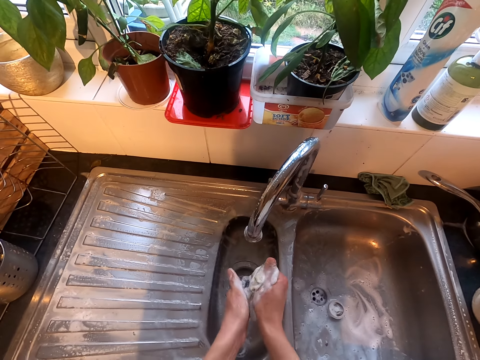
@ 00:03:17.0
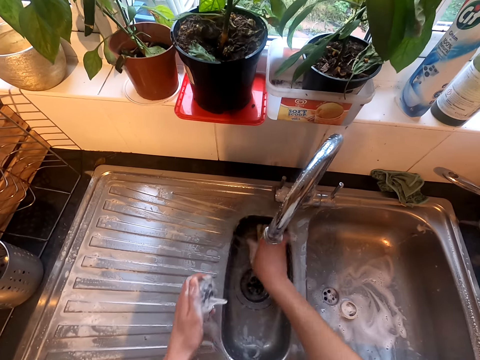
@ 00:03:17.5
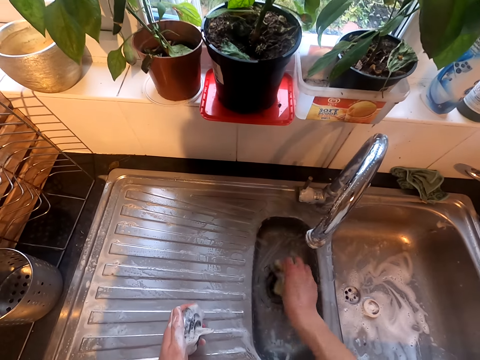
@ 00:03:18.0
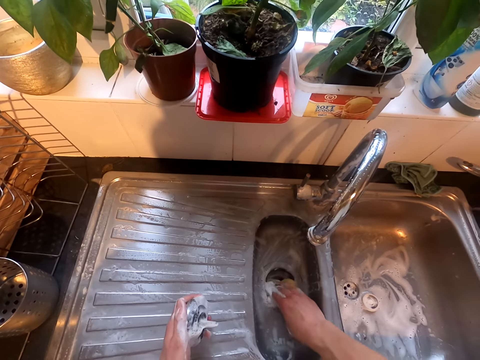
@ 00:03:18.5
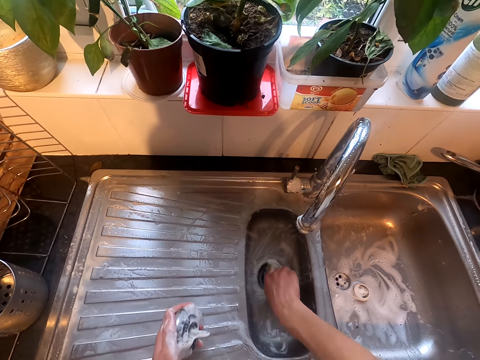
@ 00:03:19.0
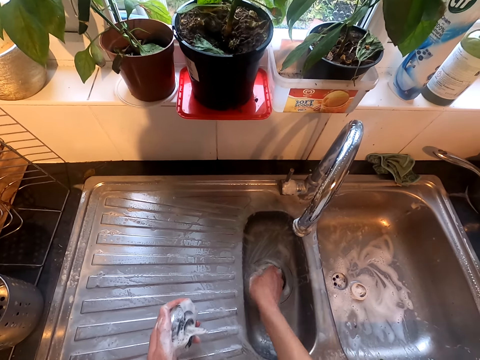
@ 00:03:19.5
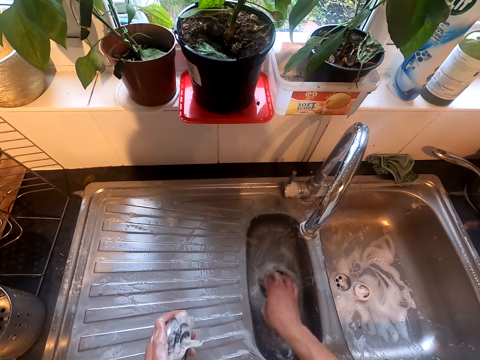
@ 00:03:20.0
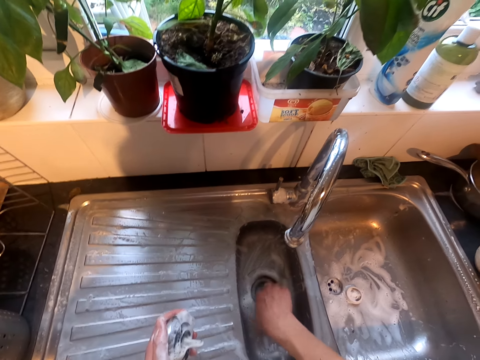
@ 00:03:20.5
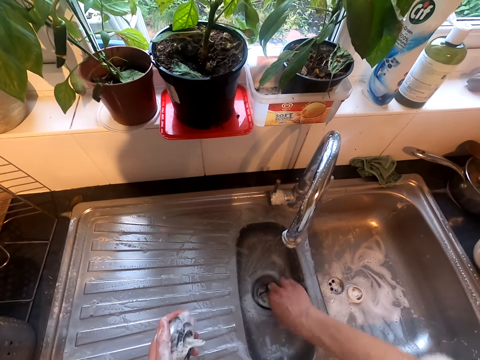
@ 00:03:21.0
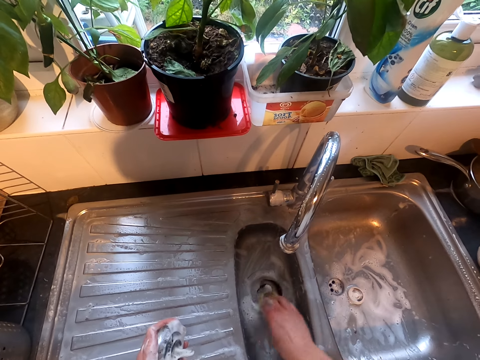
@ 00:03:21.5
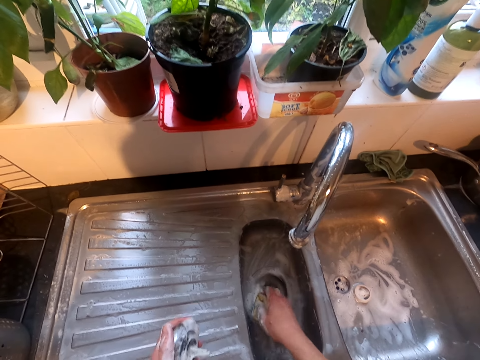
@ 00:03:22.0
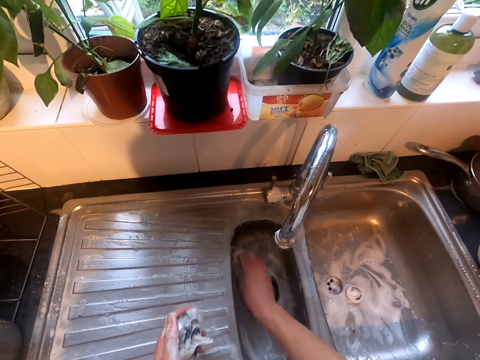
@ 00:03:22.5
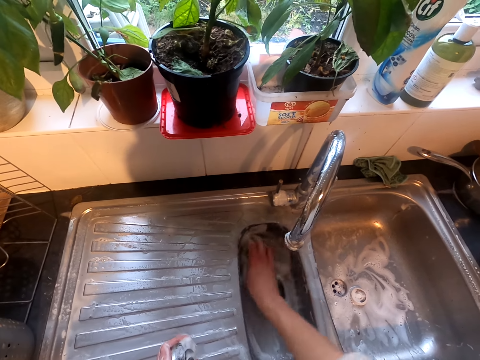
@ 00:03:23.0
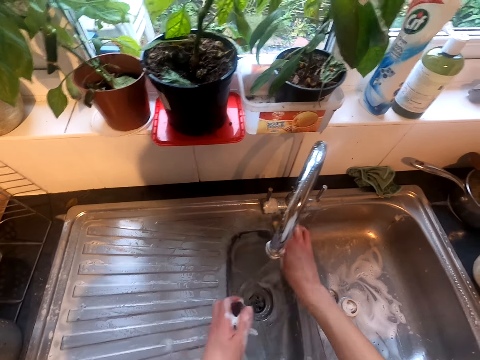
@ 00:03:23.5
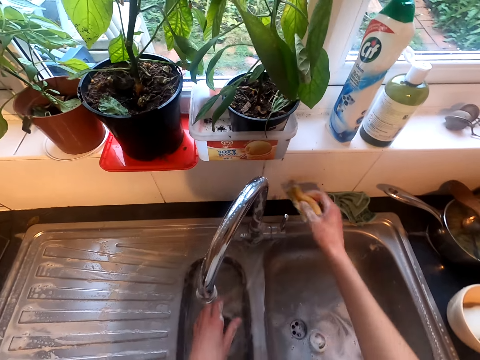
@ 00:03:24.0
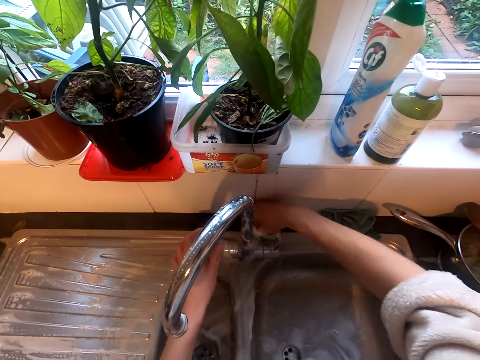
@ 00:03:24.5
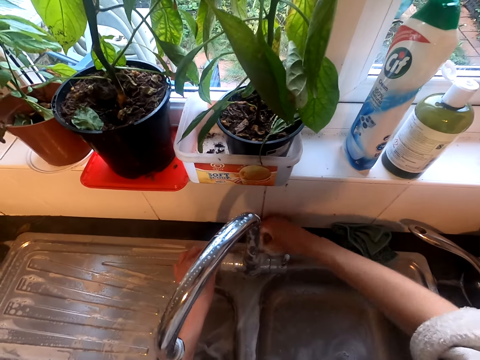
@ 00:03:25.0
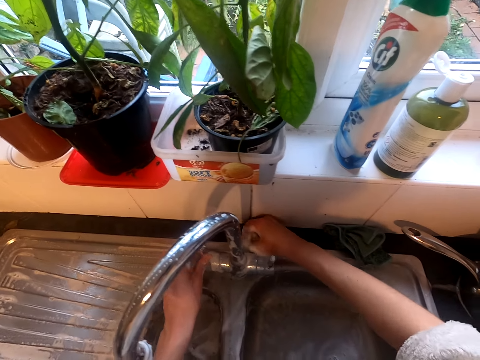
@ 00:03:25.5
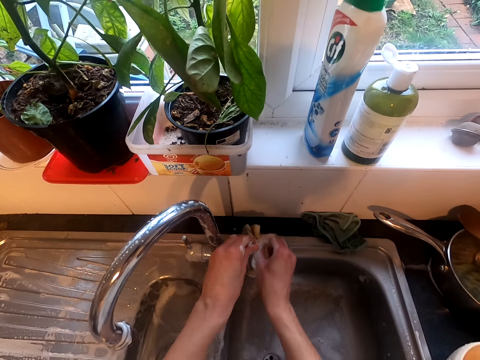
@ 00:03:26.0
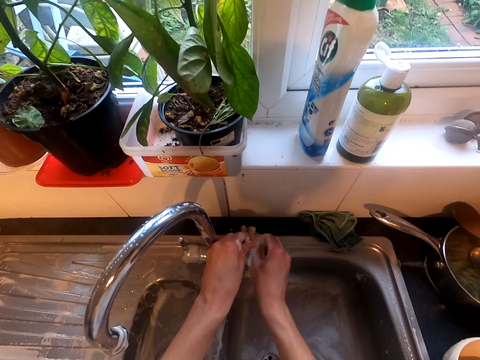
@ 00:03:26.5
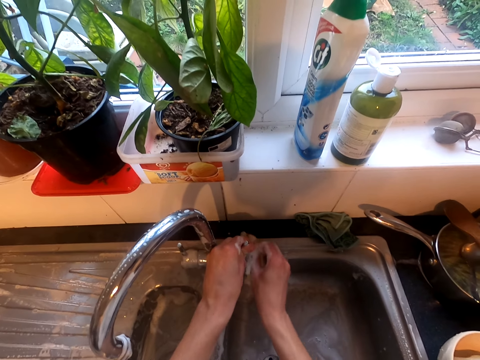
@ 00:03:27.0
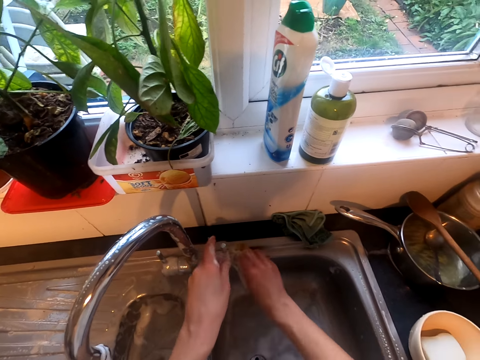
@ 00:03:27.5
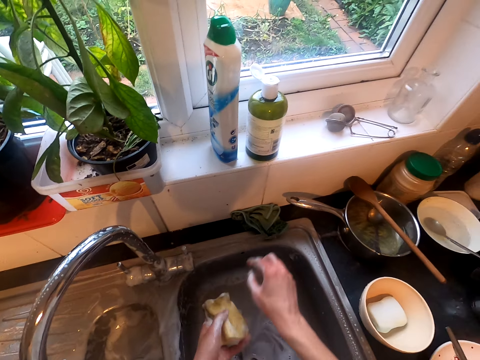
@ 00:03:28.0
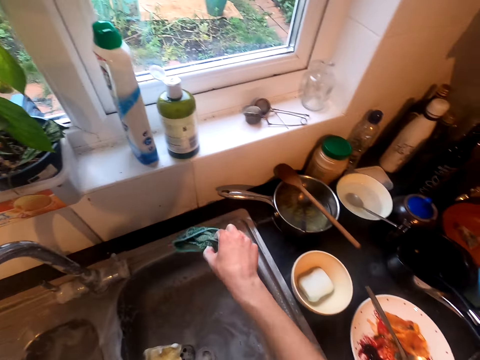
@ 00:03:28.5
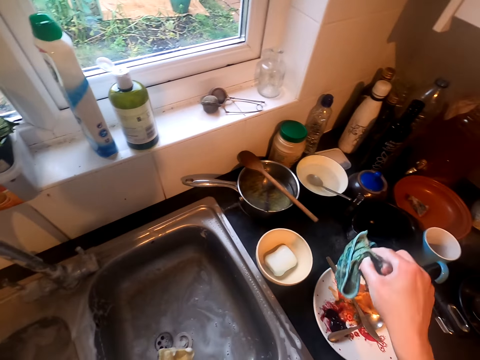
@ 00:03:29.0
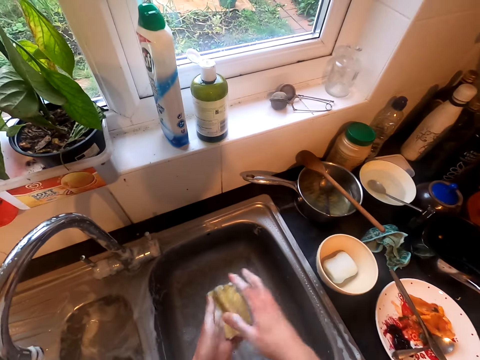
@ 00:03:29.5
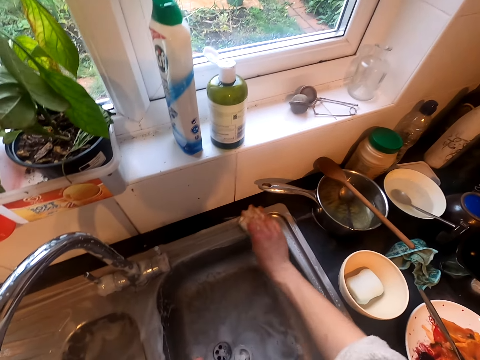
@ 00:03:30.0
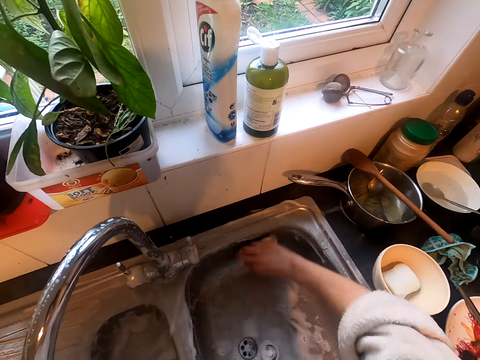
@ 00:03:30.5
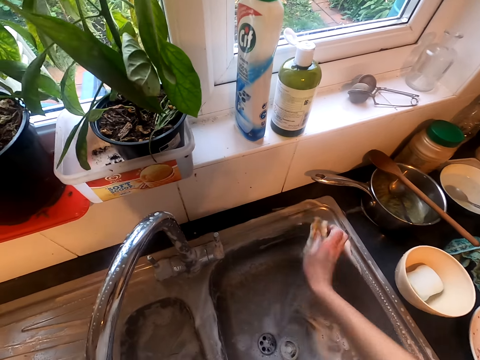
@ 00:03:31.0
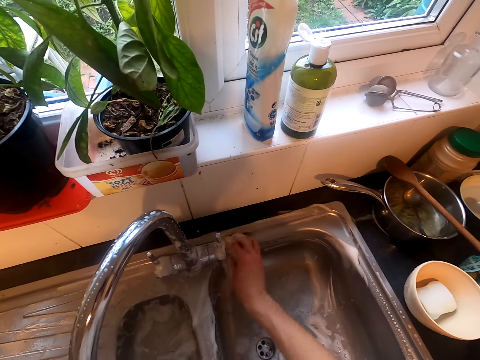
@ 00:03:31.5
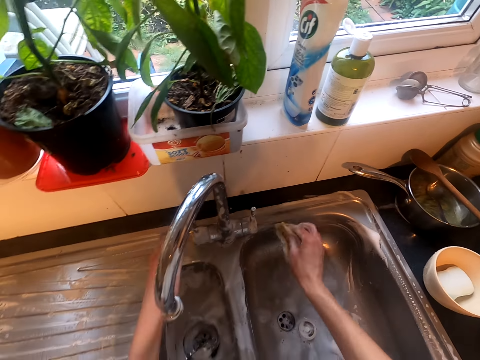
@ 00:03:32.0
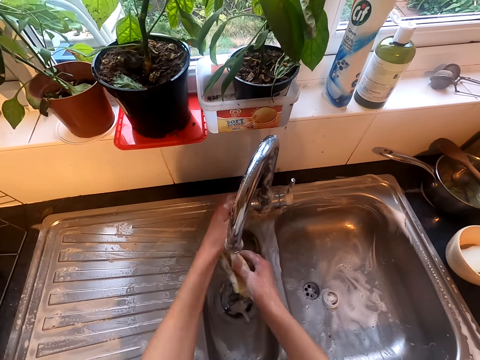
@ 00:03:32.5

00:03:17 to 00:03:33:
The camera wearer cleans the sink. They pick up the towel and put the kitchen towel on the kitchen cabinet. They clean the sink.

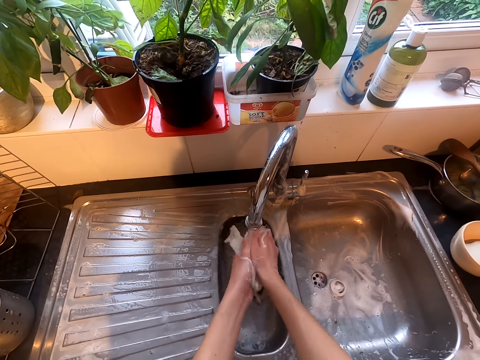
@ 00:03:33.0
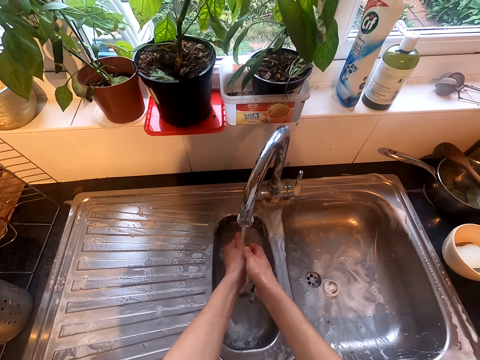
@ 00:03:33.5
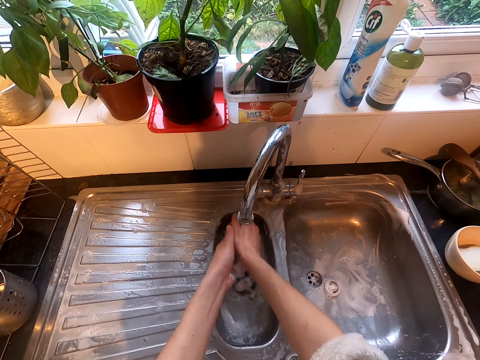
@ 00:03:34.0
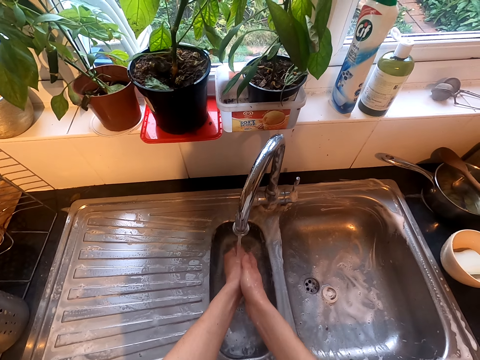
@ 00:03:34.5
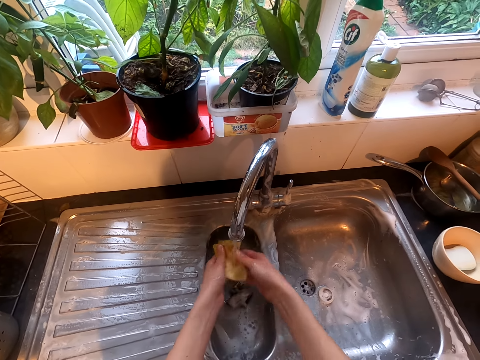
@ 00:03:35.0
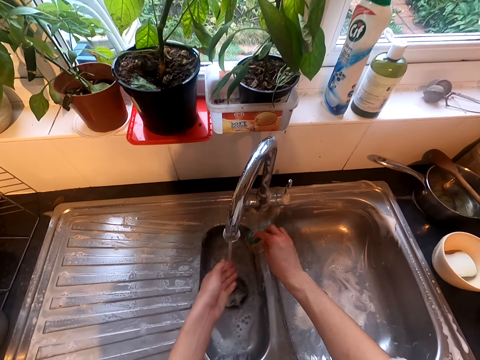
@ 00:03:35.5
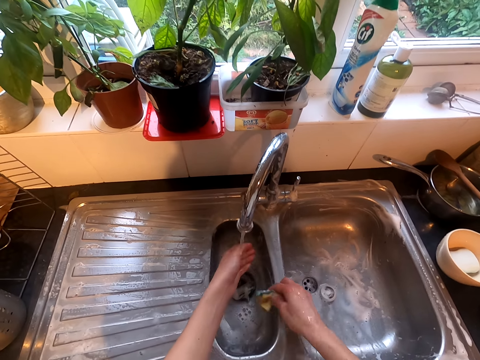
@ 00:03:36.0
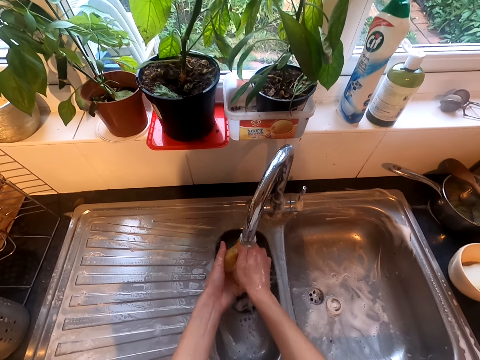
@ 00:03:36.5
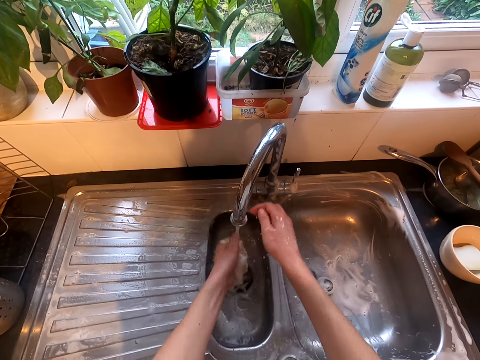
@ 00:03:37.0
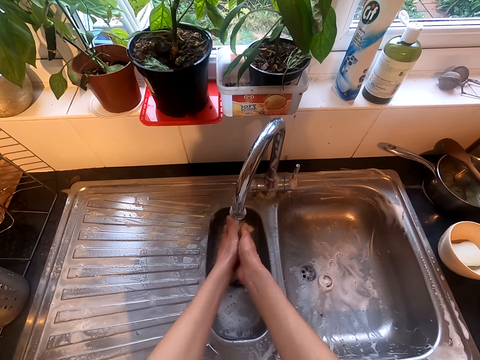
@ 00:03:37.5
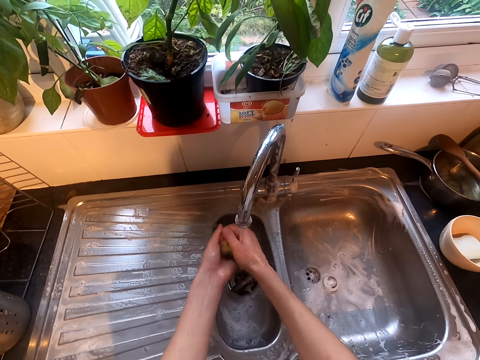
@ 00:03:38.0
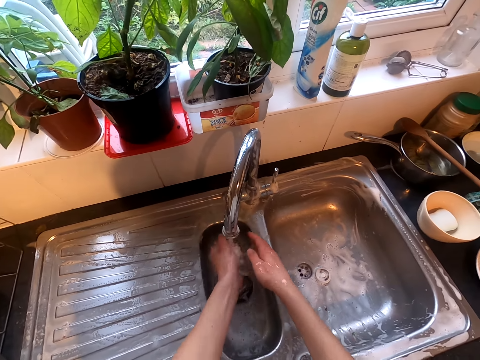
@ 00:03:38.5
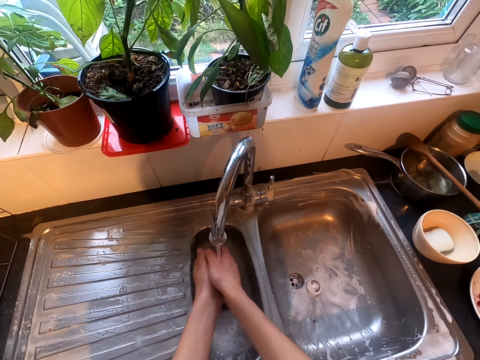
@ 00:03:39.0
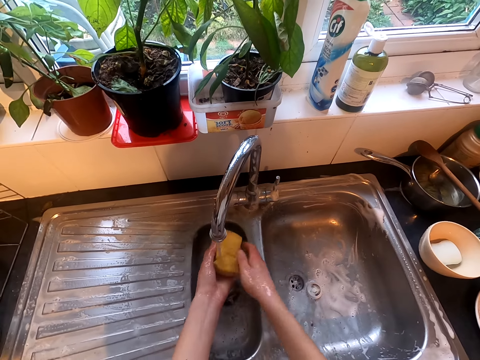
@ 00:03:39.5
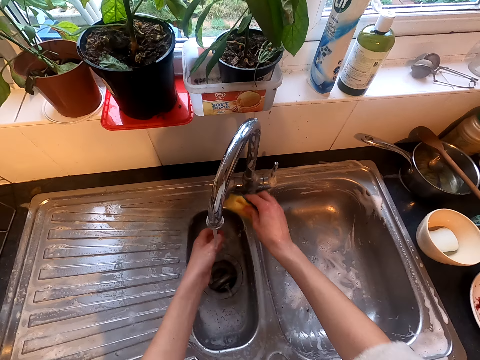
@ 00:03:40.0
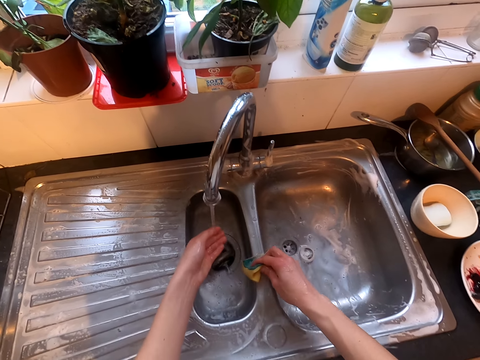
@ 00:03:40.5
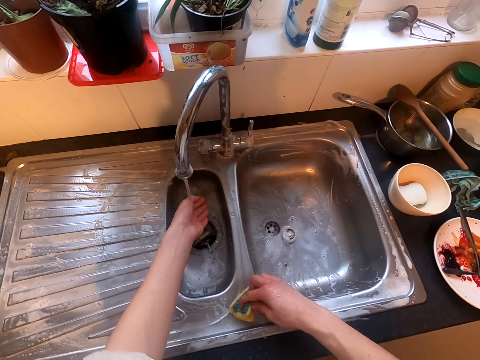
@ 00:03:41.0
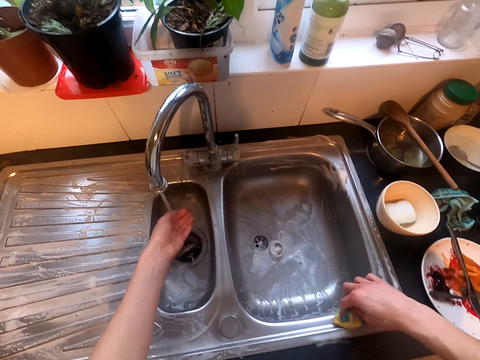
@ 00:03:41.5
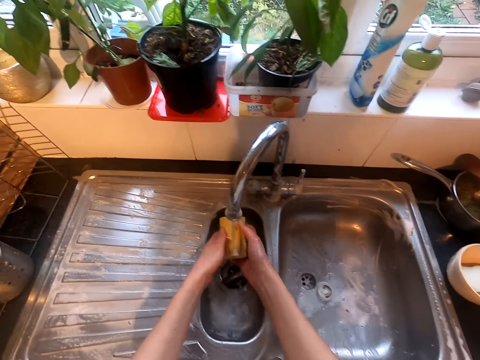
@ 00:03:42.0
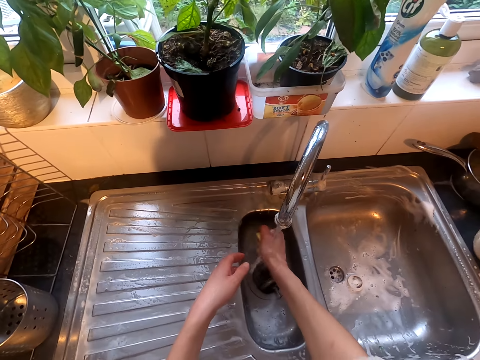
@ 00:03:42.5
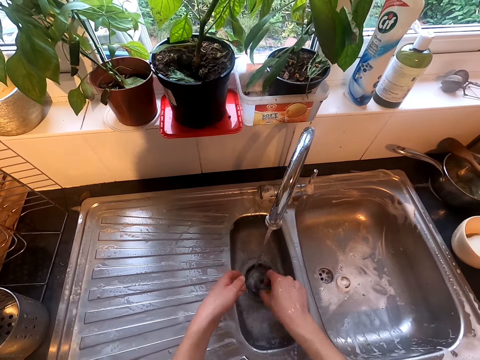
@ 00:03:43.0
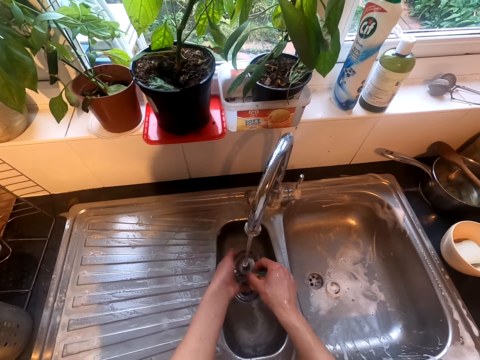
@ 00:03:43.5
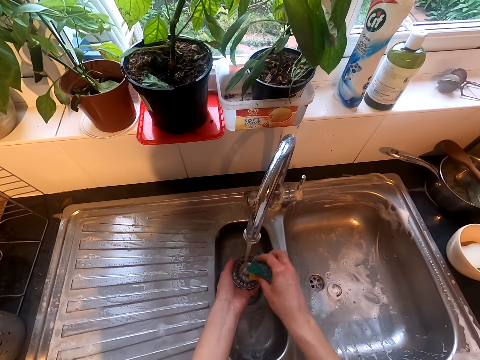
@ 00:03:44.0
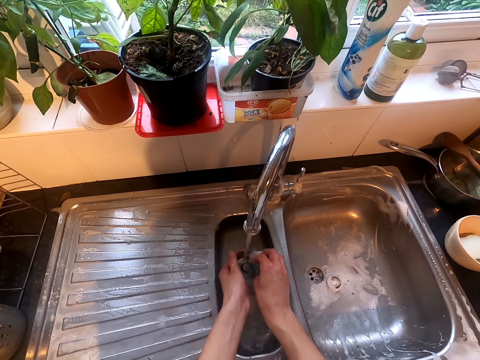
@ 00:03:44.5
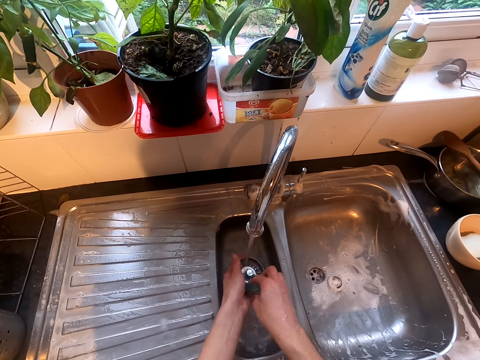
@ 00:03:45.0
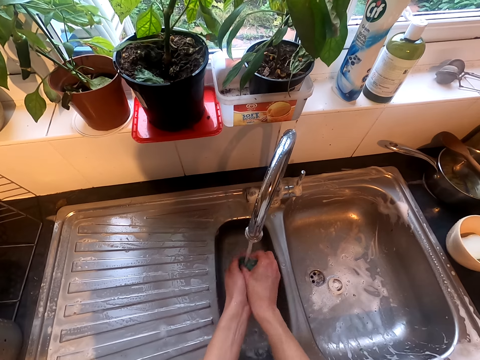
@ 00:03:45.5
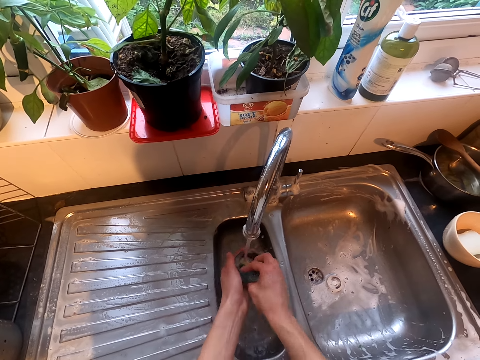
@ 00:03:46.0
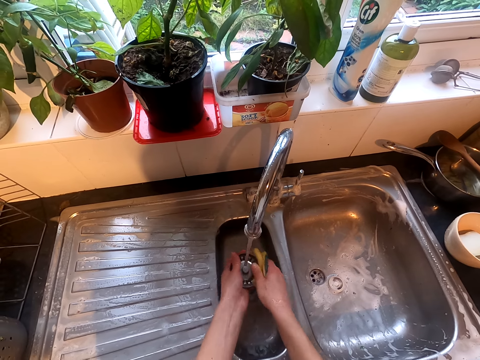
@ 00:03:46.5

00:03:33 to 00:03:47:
The camera wearer rinses the sponge. They clean the sink. They rinse the sink. They rinse the sponge. They clean the sink. They rinse the sponge. They clean the sink lid.
